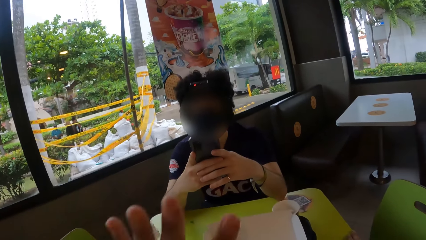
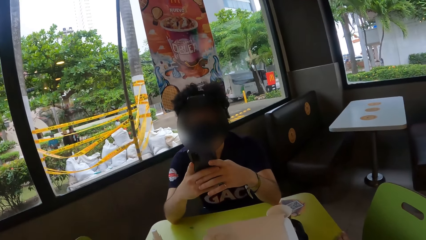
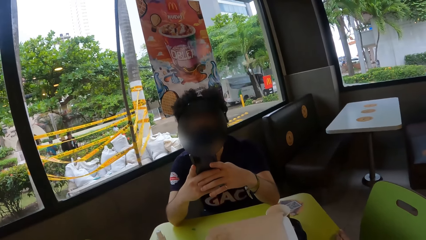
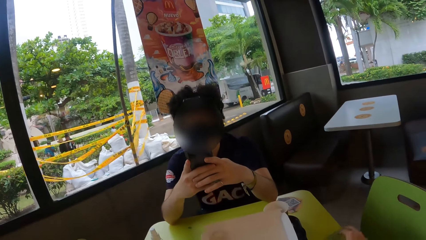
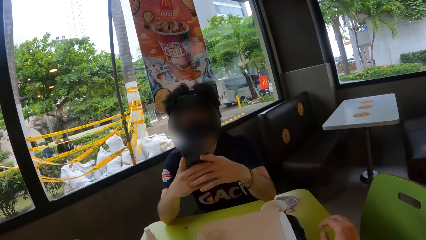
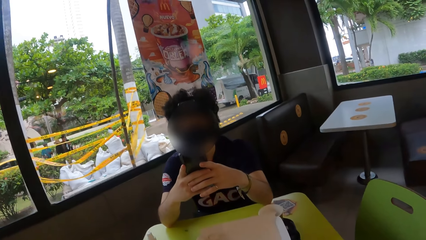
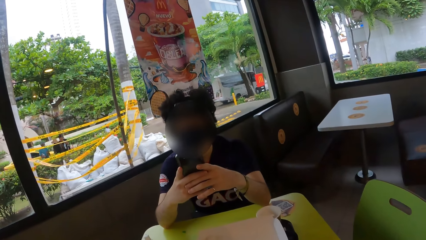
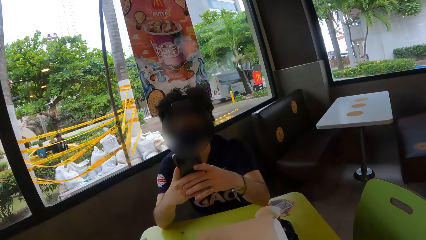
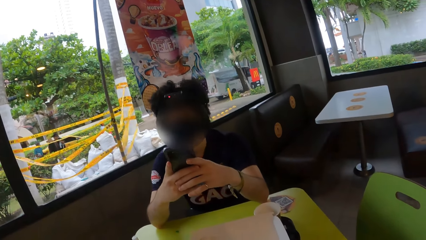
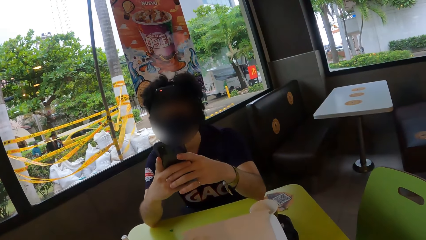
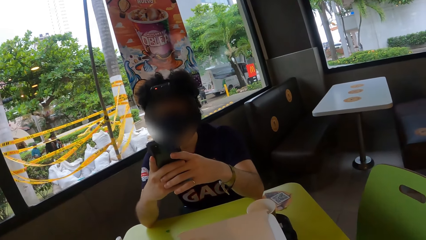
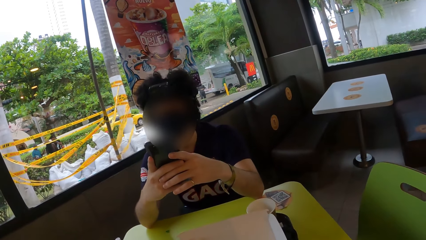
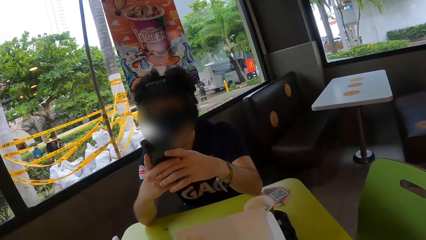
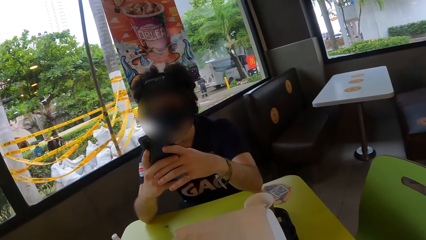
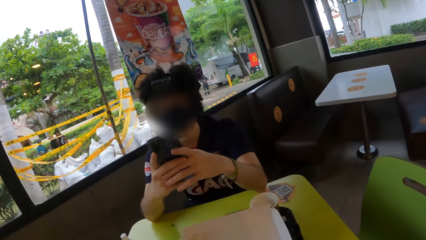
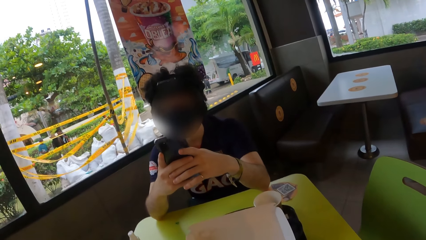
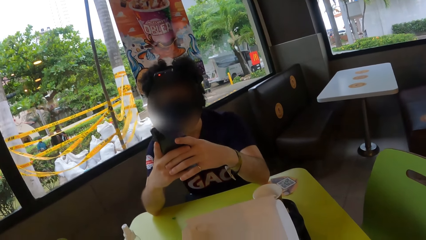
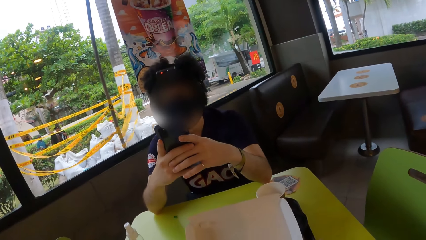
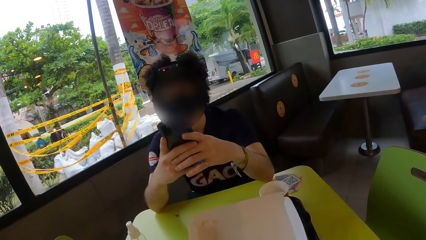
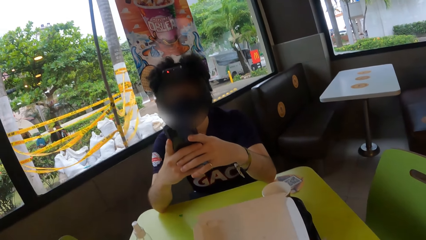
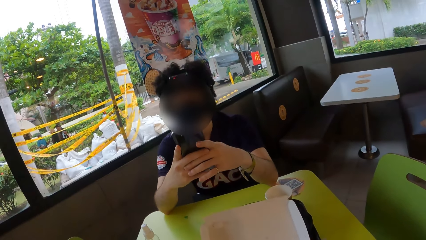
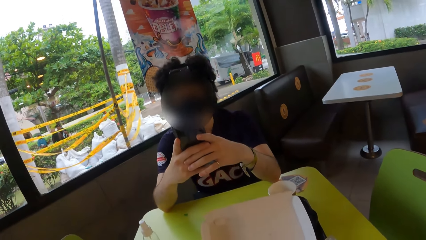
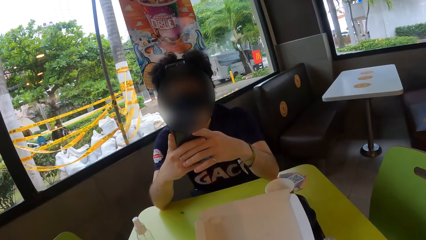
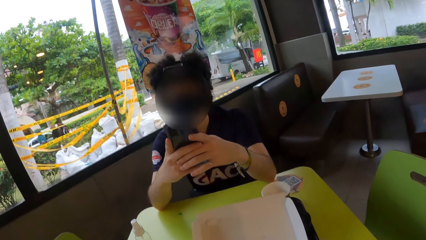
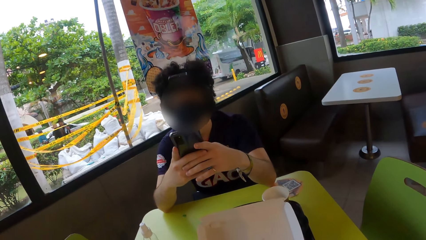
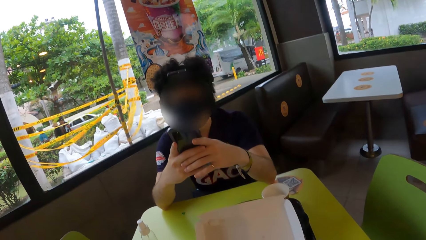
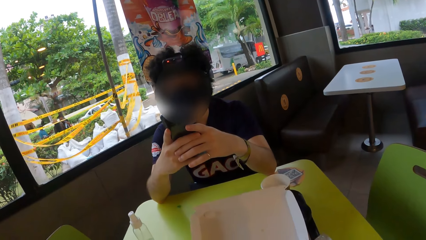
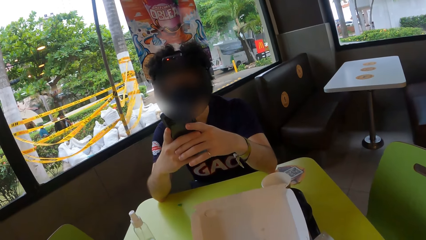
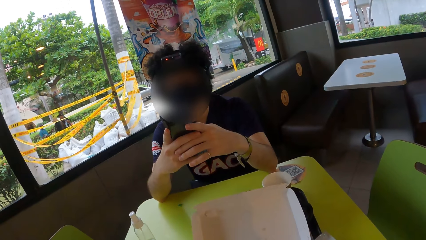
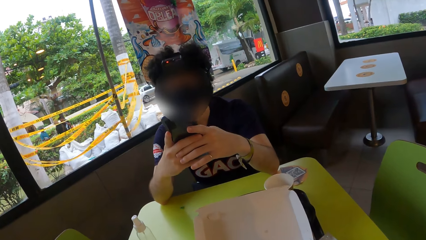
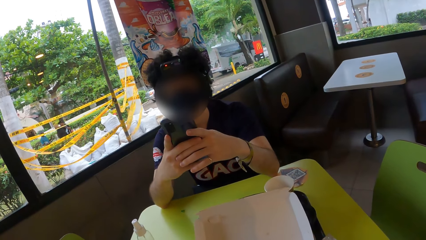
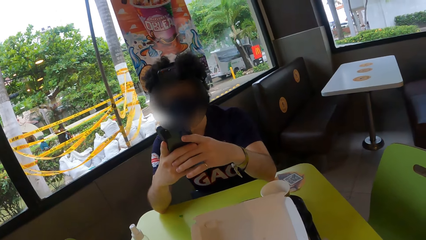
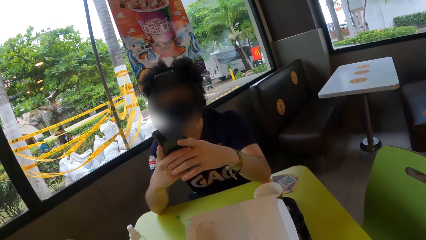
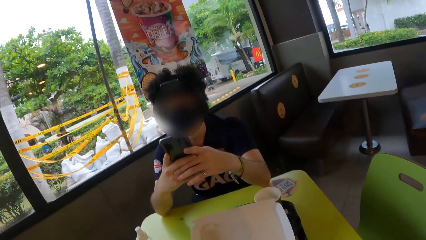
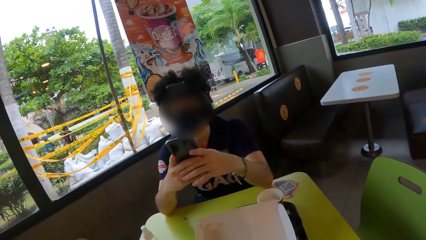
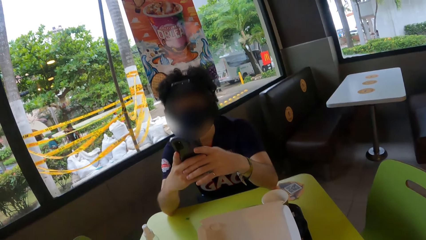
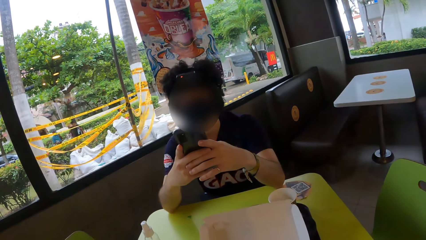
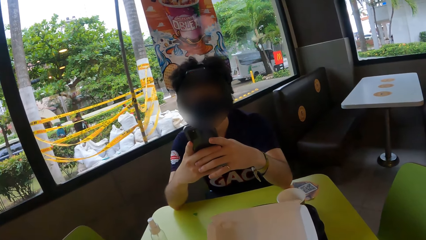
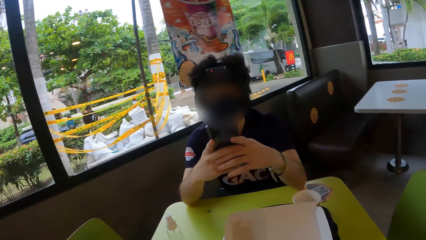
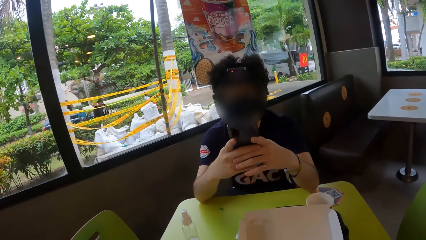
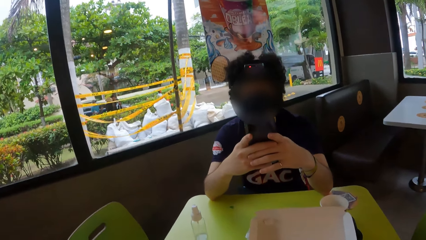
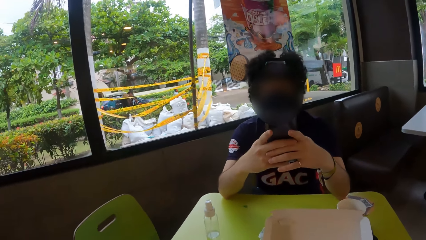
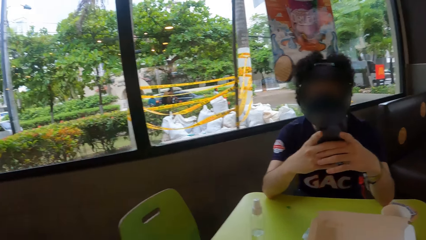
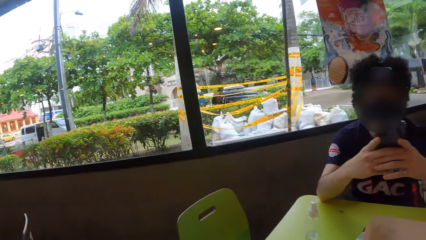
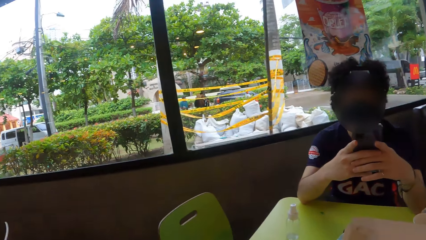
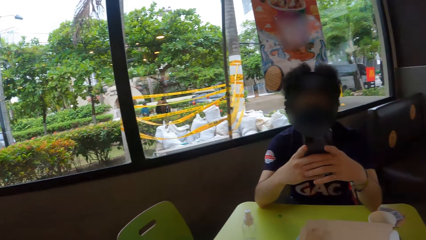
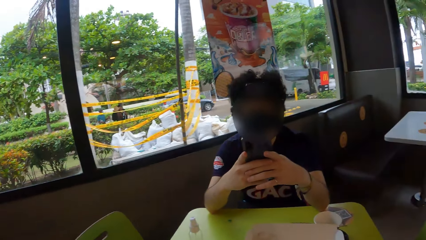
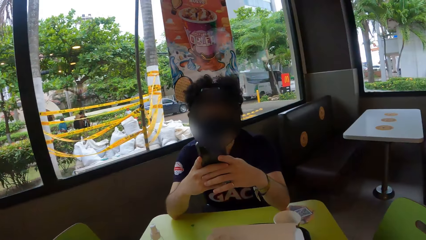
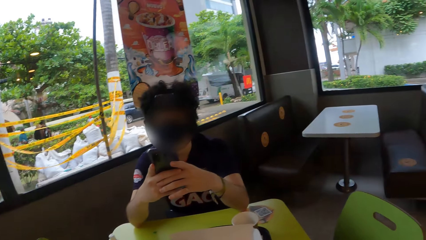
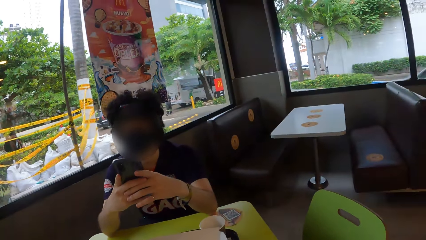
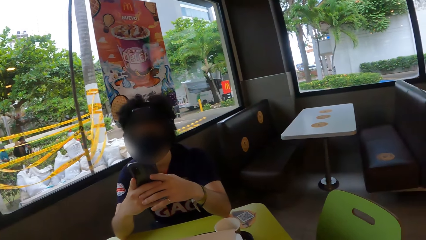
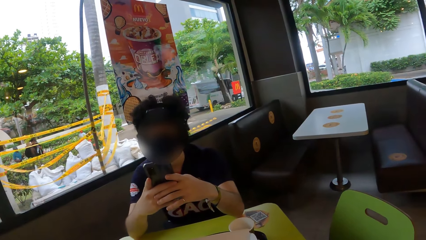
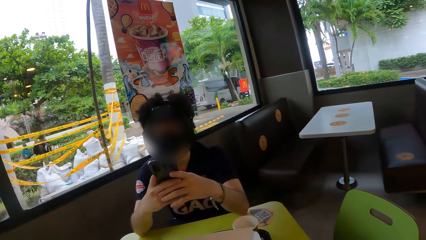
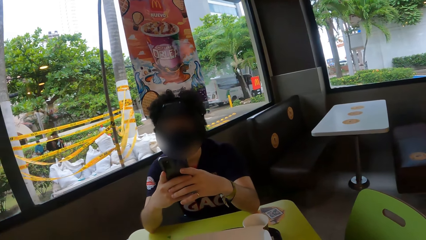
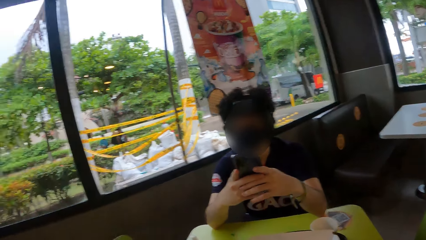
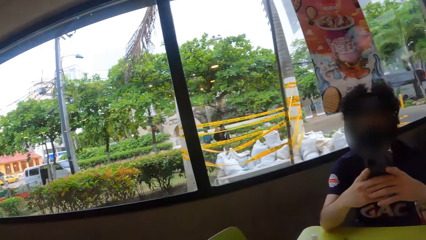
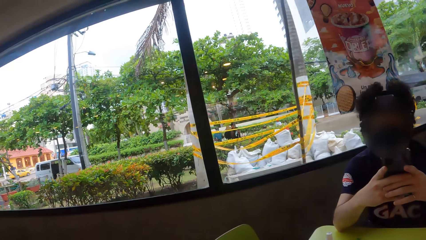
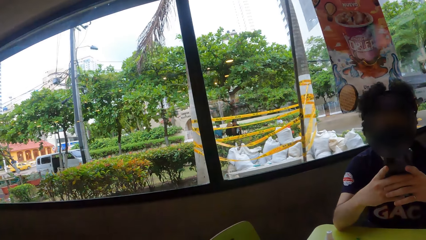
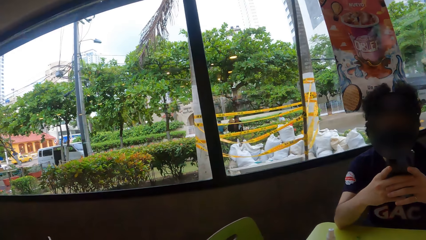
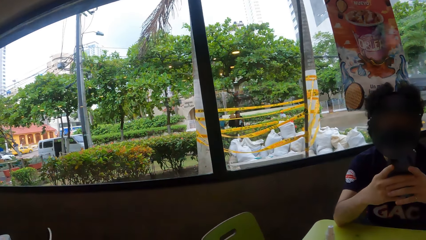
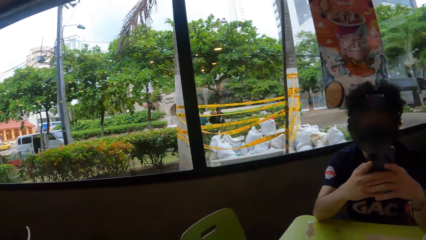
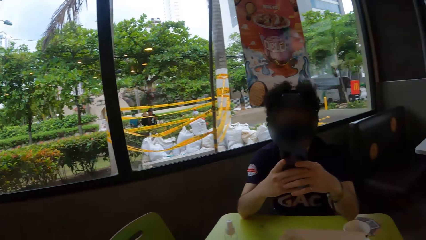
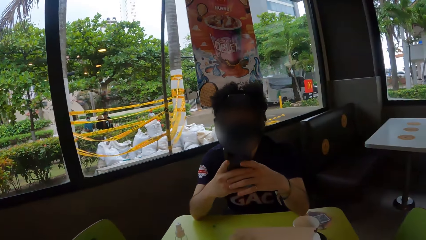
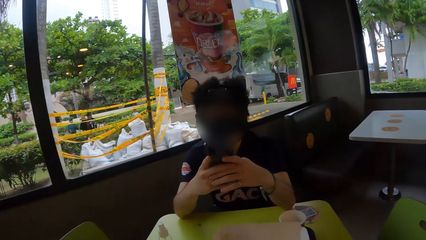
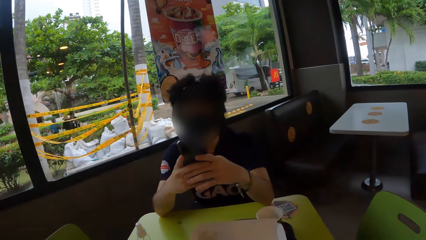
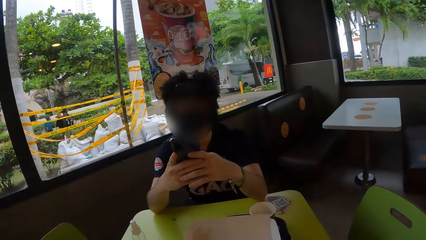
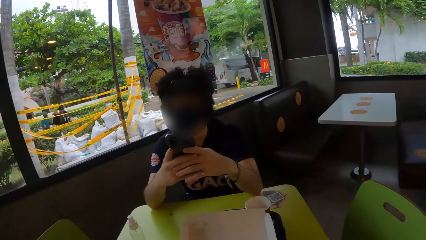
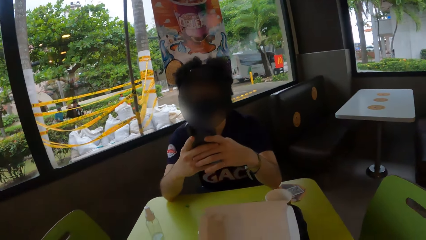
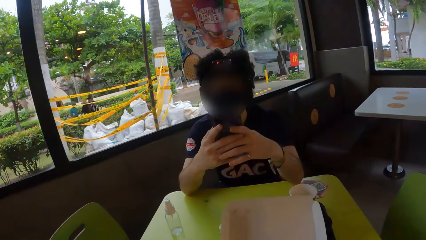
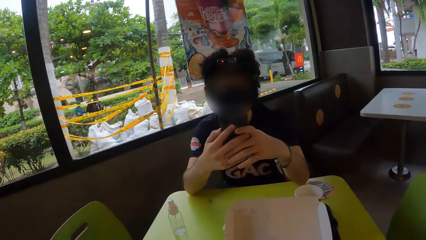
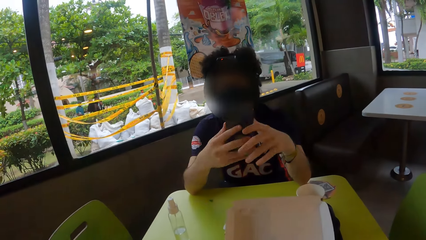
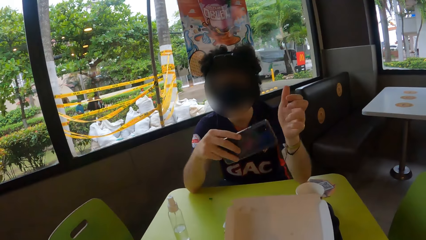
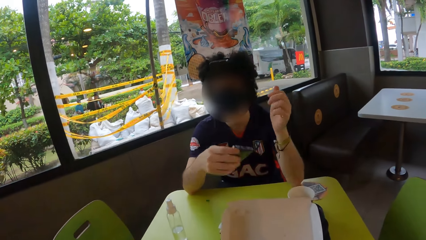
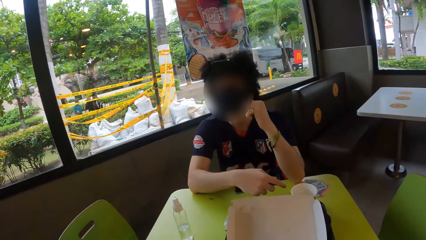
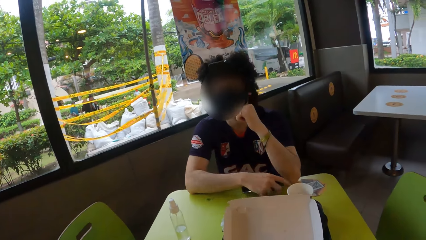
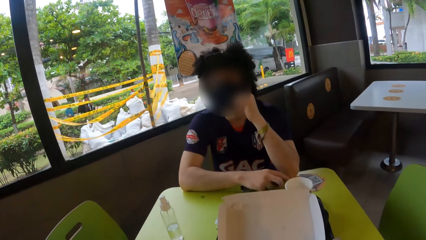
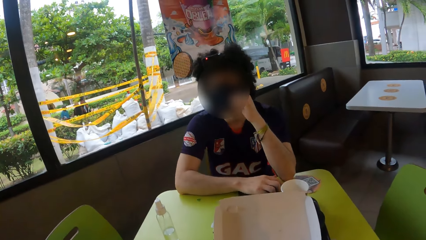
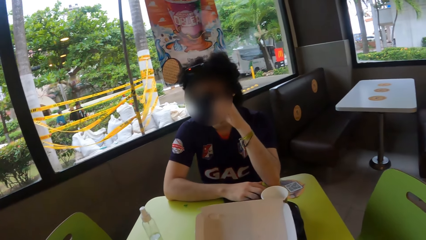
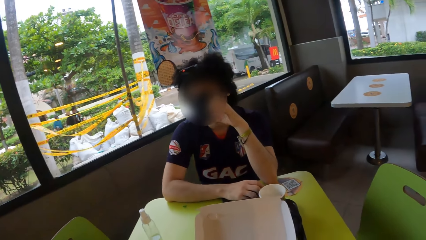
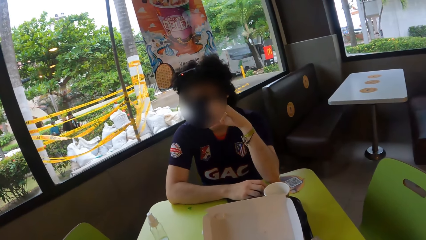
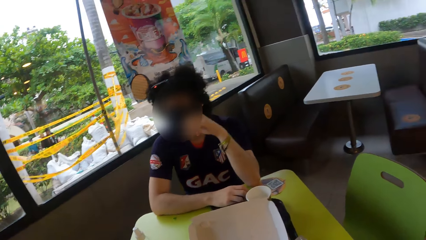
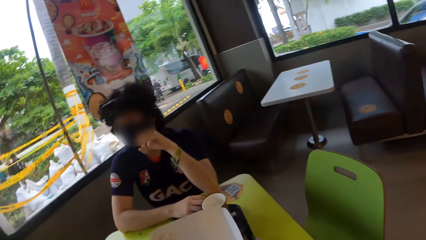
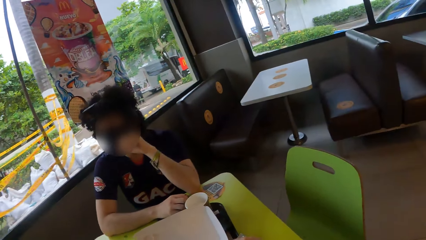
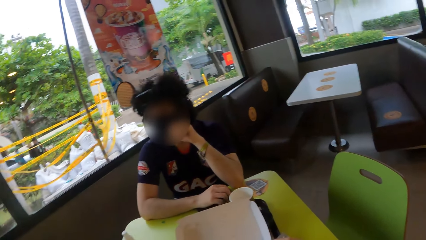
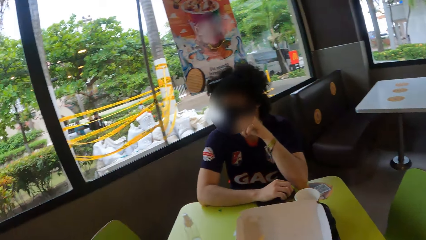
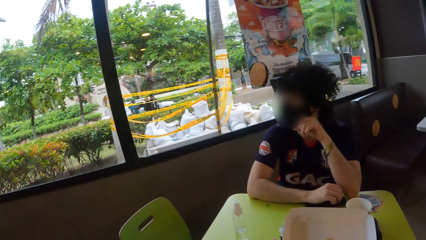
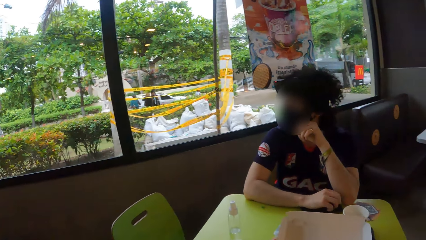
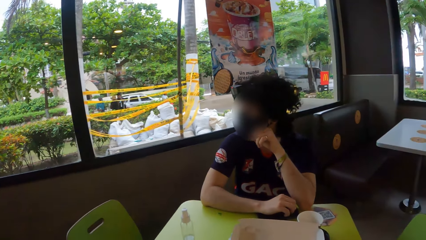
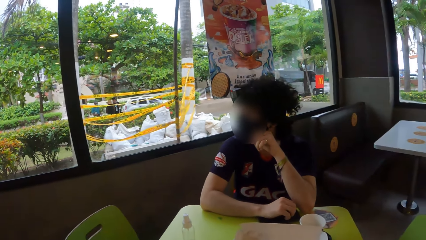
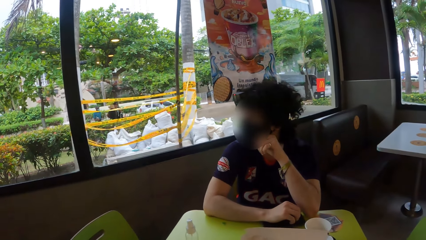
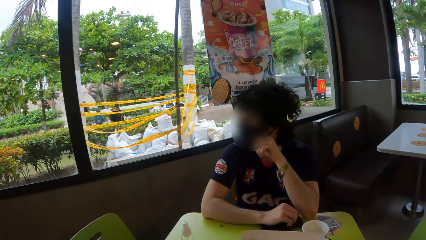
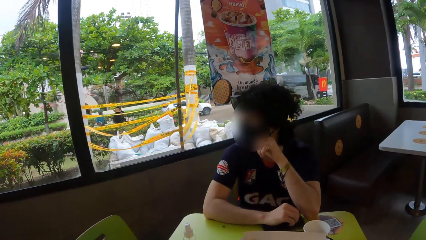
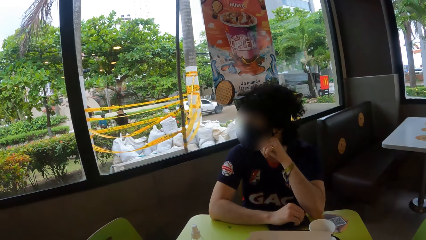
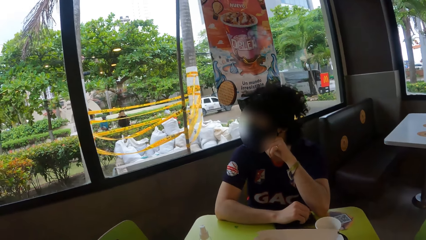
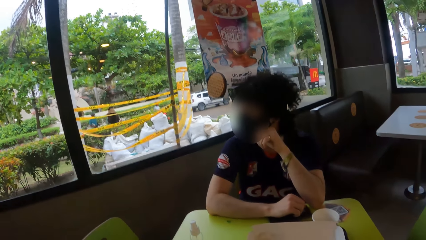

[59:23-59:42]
The camera wearer moves her left hand. She puts the hand down. She looks around a person. She looks around the window. She looks around the person. The person puts a phone on the table.
